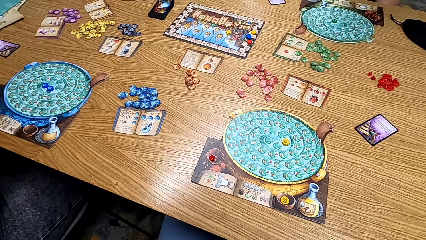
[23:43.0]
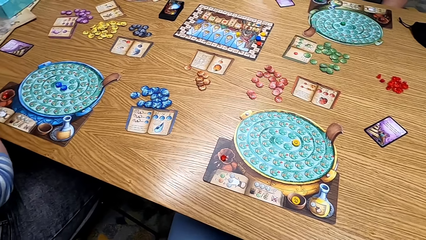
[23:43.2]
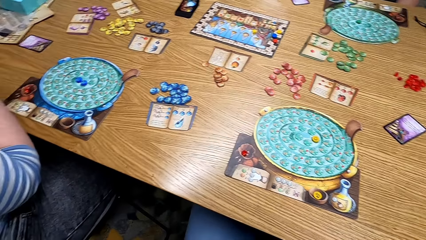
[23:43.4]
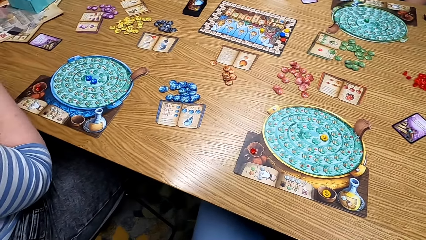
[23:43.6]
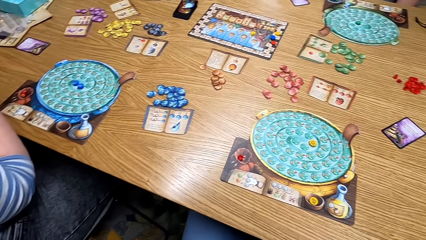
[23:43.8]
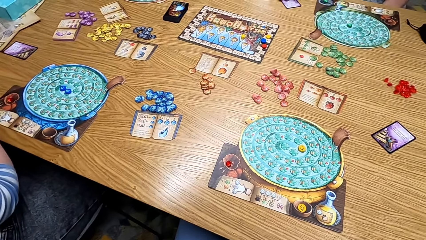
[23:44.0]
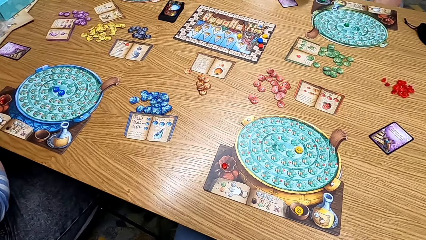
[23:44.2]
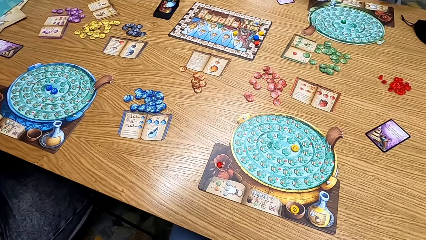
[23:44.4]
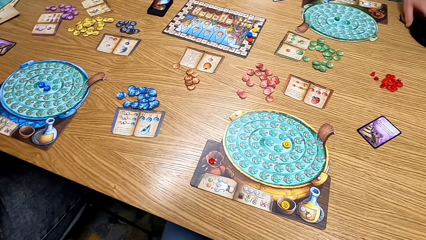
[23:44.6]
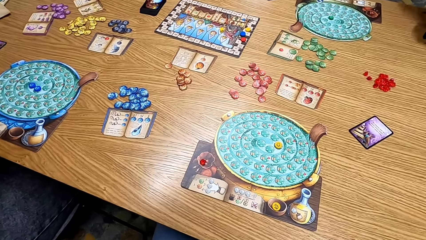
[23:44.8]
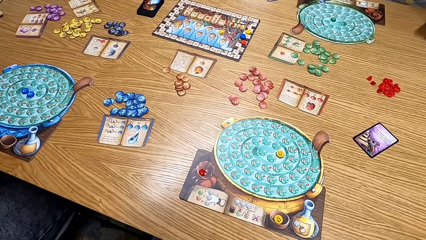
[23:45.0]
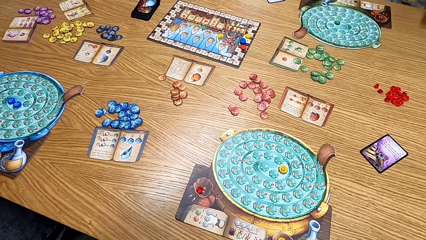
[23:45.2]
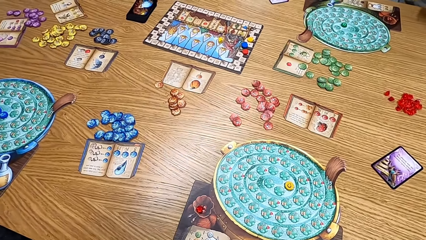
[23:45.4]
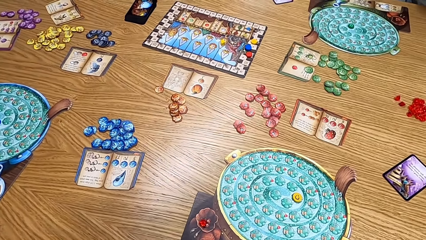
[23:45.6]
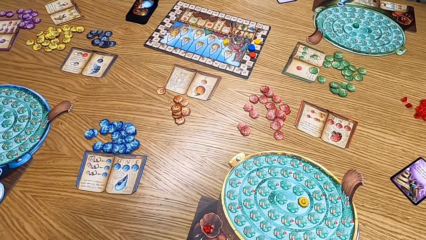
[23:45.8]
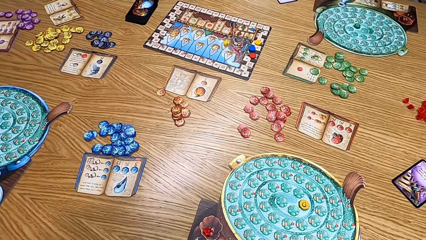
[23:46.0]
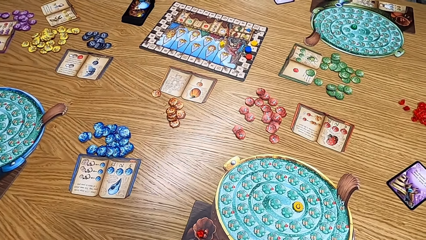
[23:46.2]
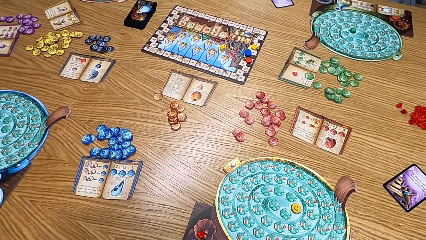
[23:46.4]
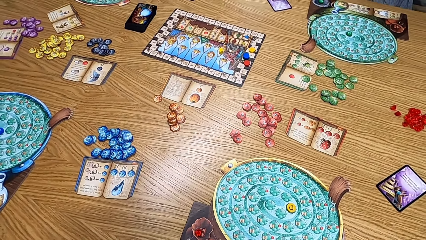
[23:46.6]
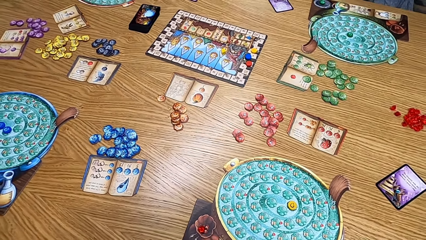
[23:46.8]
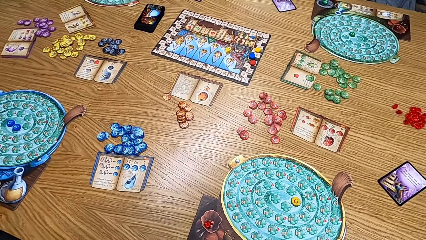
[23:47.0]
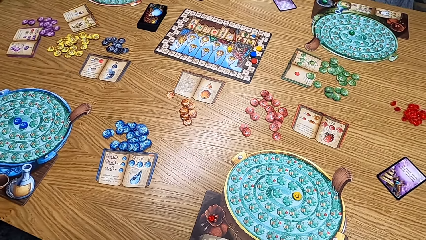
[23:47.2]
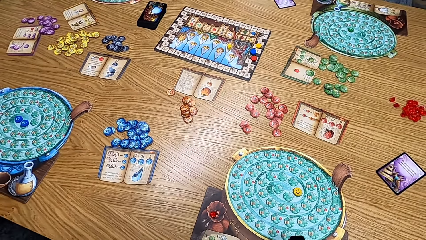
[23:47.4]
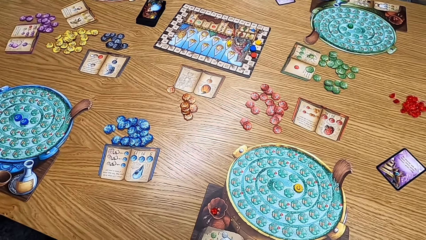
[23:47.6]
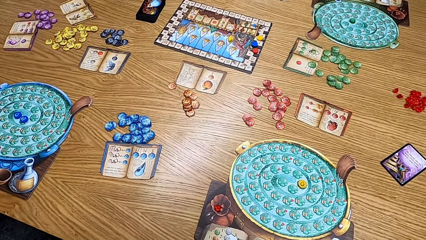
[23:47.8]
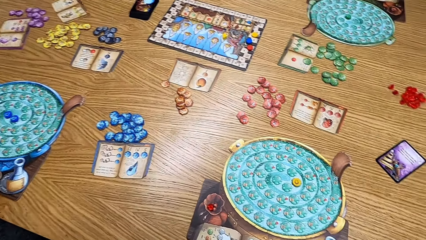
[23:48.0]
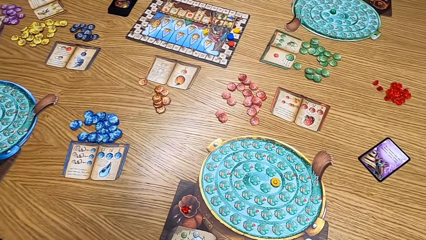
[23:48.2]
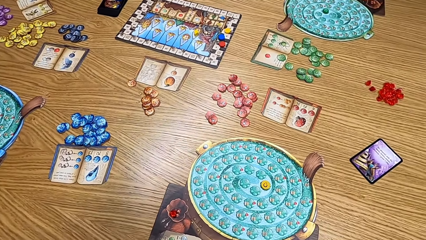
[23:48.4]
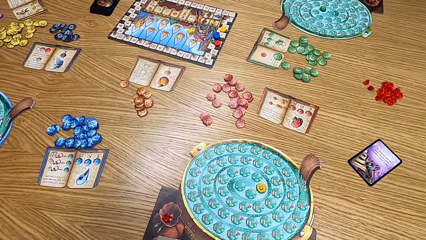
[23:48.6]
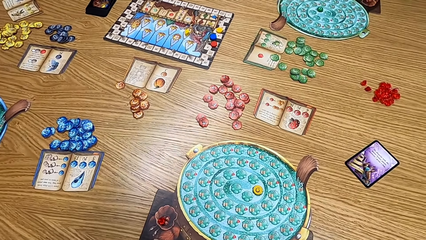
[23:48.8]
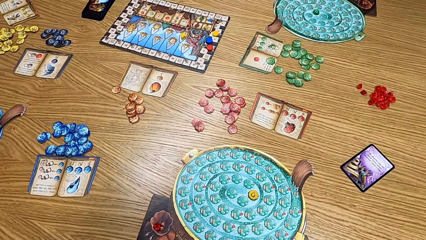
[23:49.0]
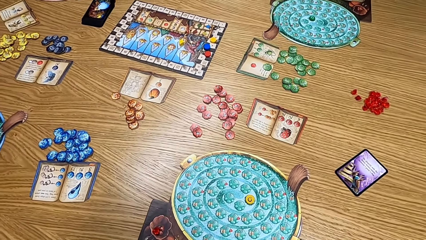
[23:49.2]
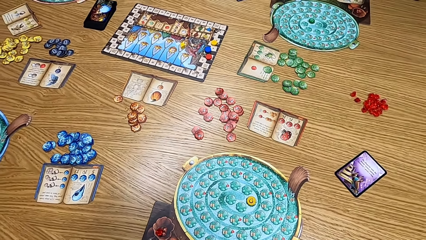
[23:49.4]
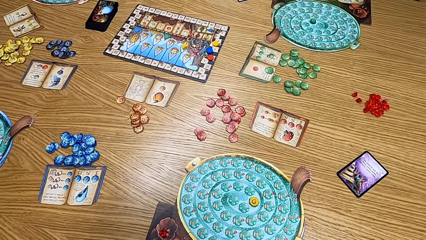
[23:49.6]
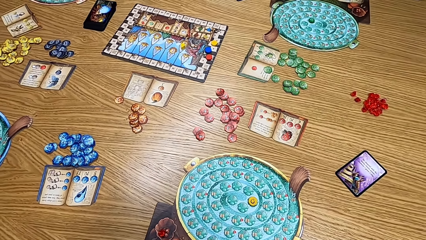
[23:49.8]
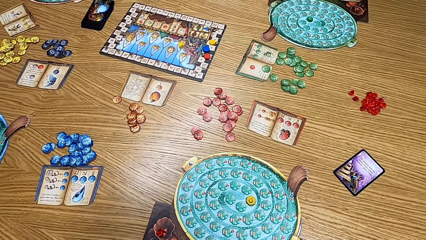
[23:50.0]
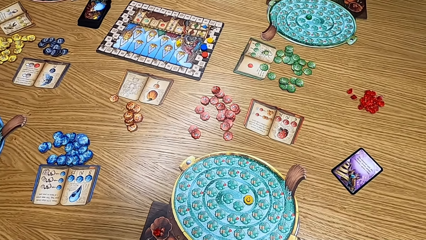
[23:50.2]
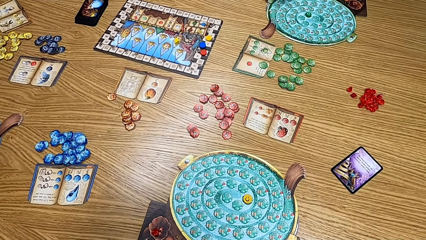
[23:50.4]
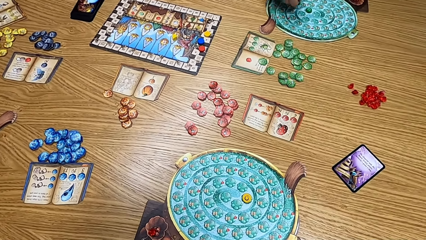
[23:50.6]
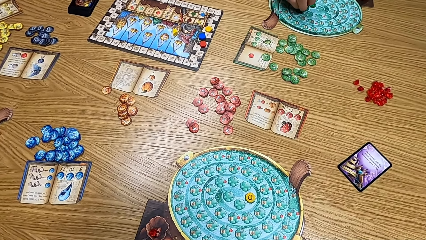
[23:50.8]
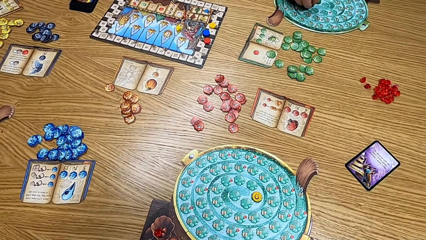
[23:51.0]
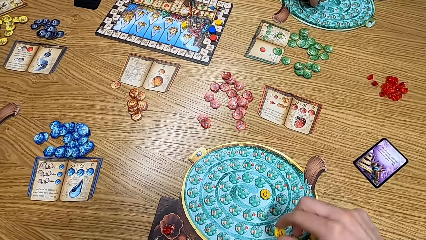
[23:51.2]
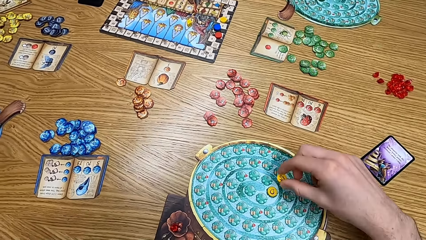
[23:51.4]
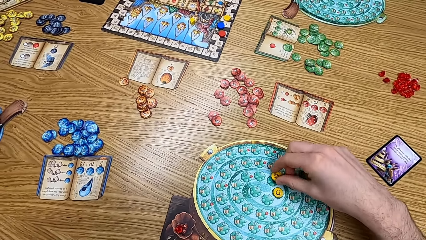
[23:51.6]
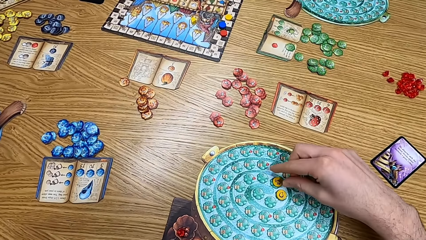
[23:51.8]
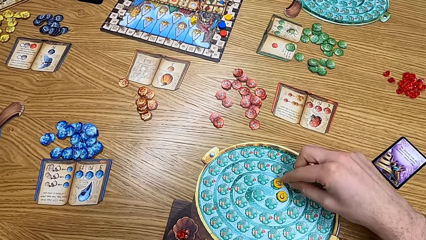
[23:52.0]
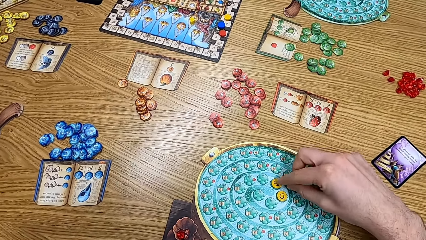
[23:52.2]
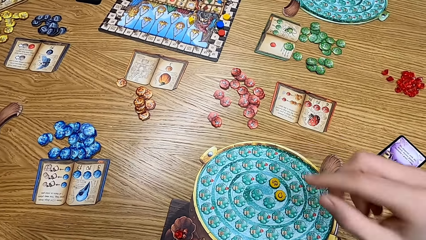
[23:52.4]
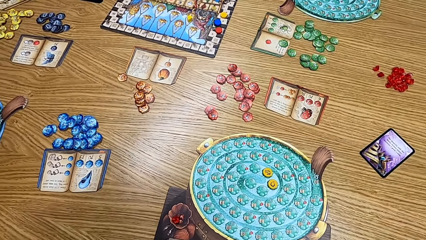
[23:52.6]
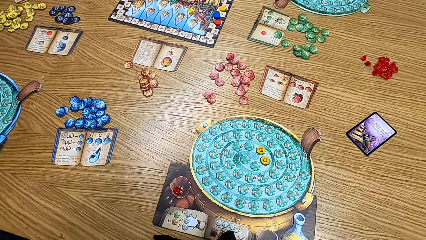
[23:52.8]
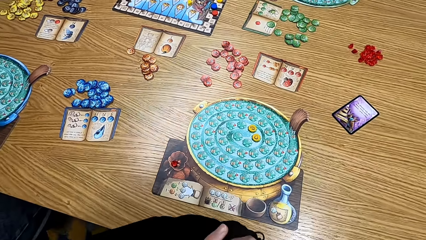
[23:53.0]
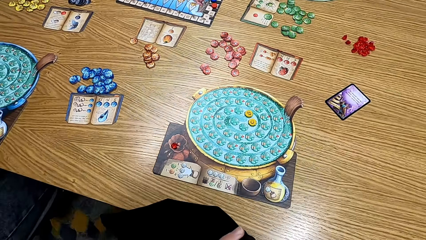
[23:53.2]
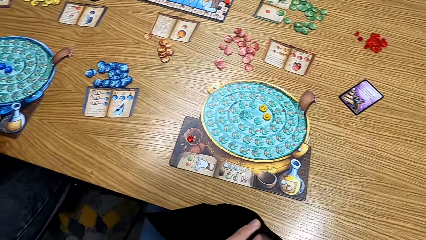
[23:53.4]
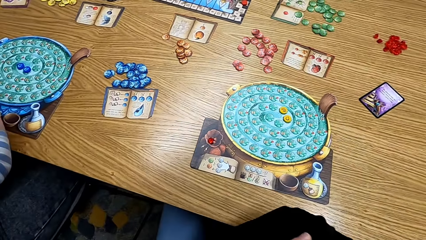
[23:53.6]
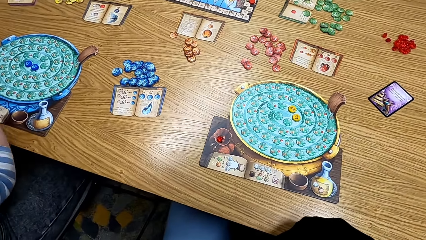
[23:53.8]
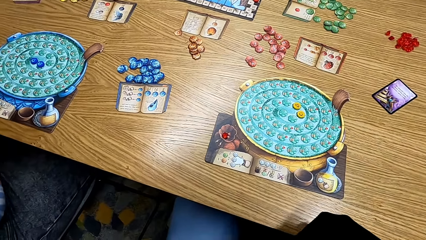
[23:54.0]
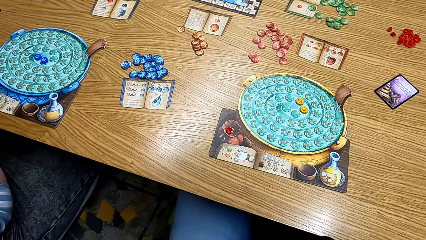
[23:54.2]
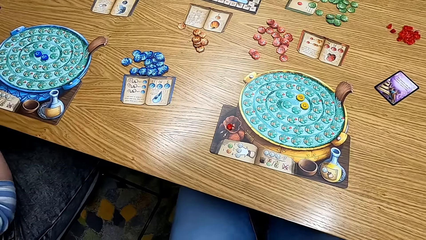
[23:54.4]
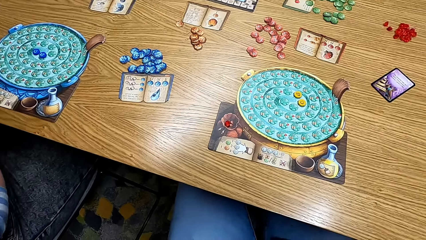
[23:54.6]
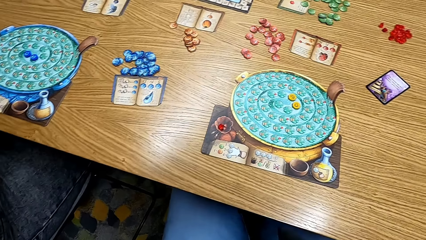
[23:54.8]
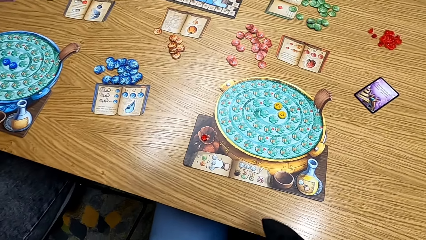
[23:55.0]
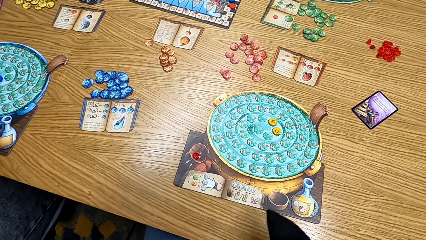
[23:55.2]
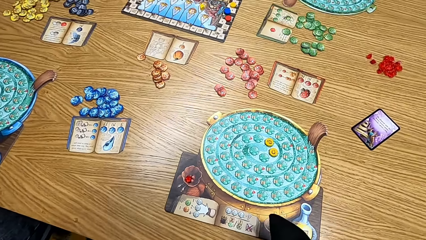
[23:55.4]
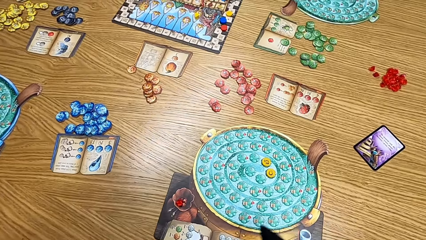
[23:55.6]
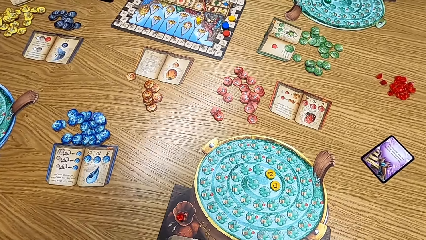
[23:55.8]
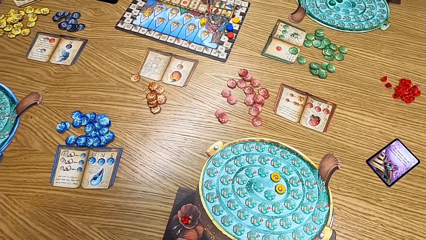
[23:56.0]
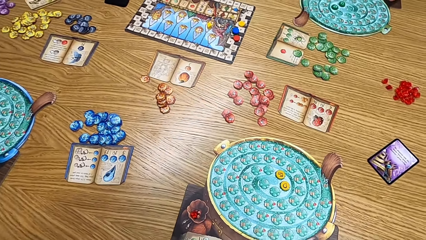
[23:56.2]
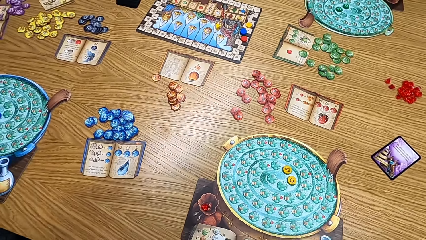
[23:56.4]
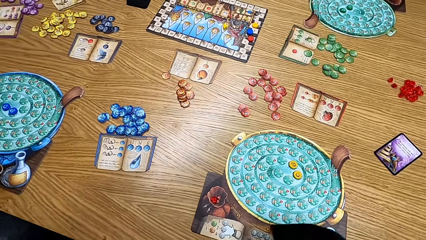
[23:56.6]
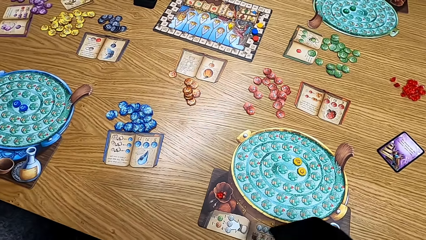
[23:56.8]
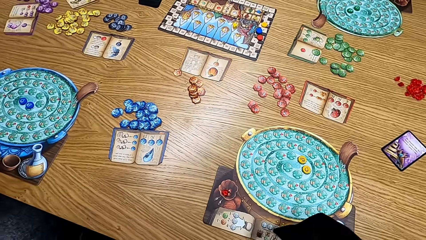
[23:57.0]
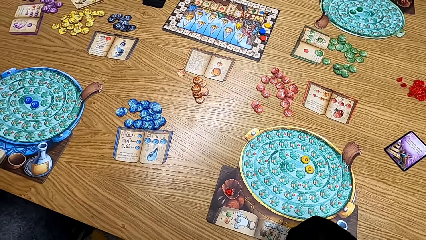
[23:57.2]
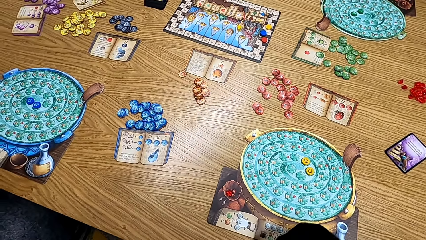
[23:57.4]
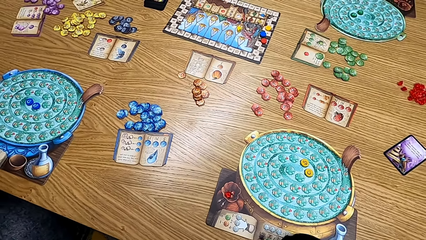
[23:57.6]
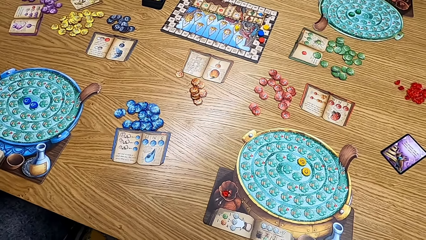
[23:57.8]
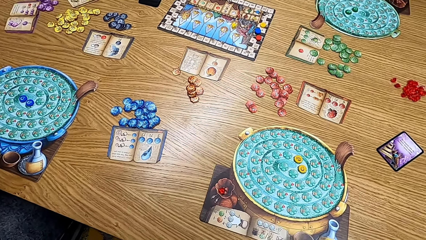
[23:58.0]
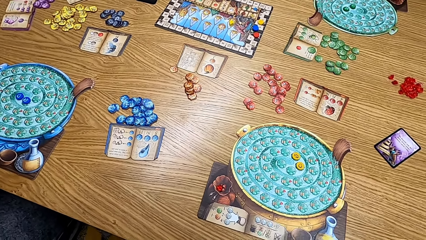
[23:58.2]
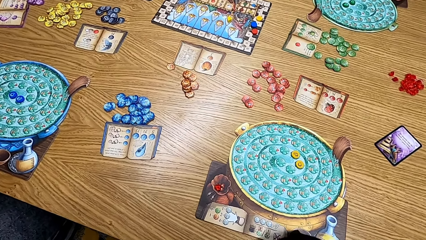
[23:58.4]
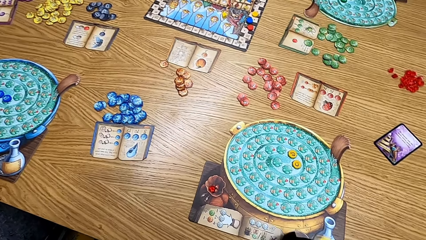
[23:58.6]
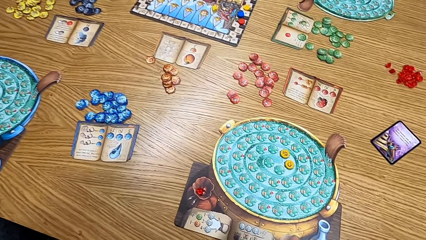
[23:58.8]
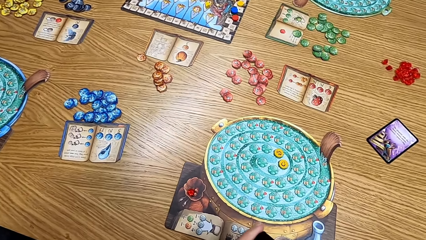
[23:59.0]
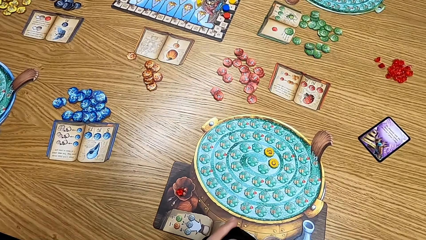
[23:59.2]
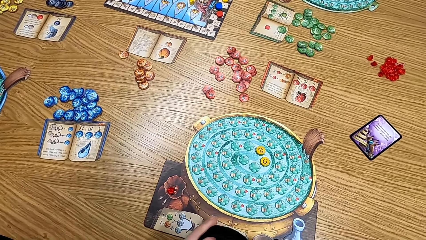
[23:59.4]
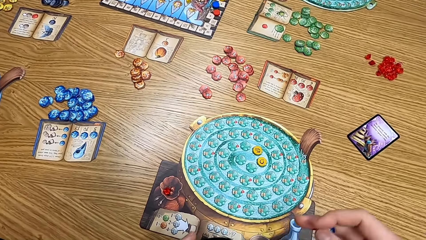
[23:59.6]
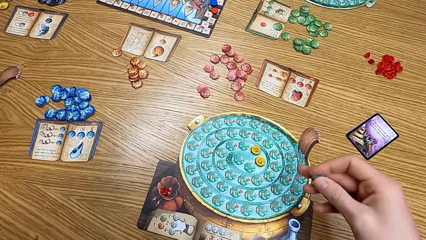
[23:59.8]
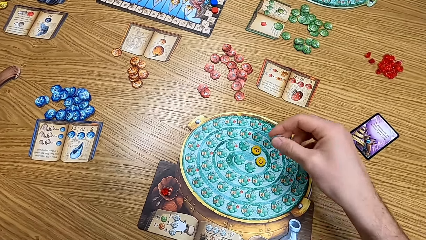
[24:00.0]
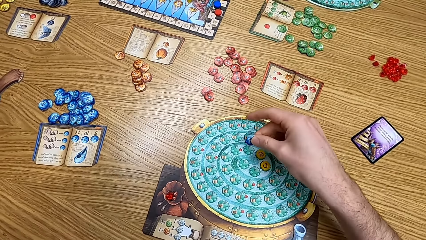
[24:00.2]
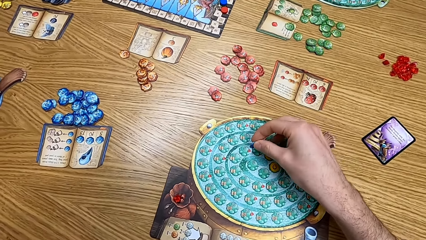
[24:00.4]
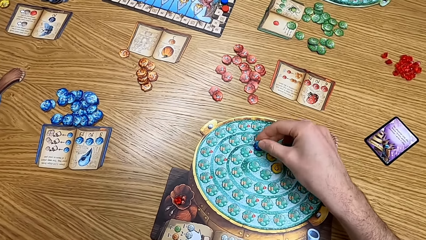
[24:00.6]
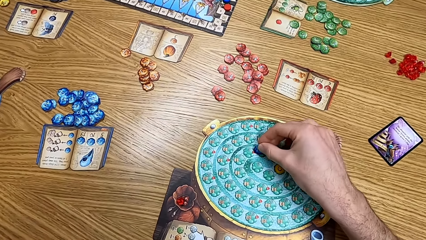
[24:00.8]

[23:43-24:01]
A man picks a bag from the table and places a chip on the board. The camera wearer places a chip on the board. They play the game. They shake the bag.
